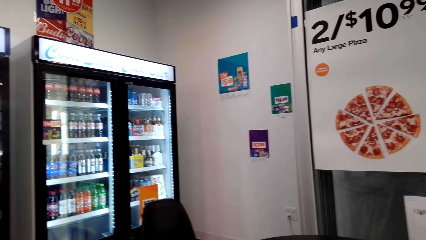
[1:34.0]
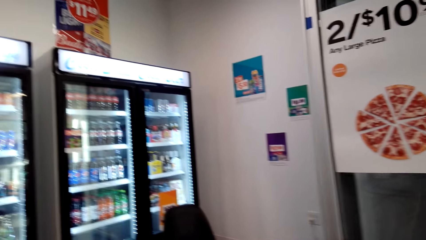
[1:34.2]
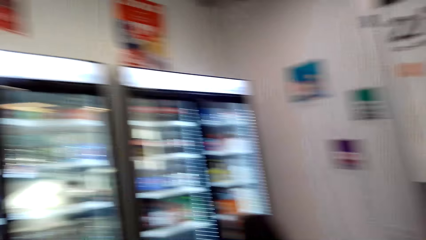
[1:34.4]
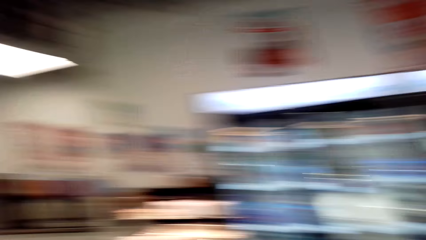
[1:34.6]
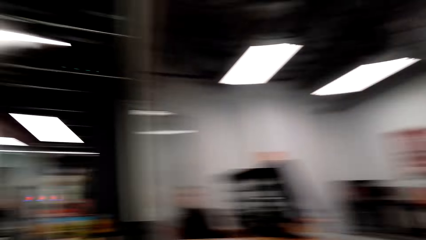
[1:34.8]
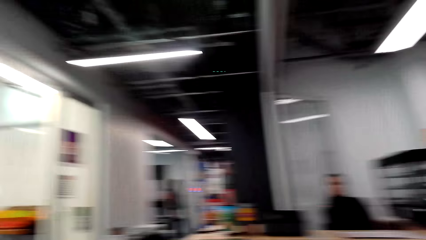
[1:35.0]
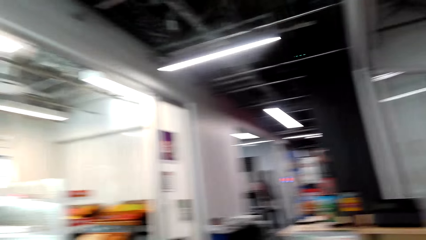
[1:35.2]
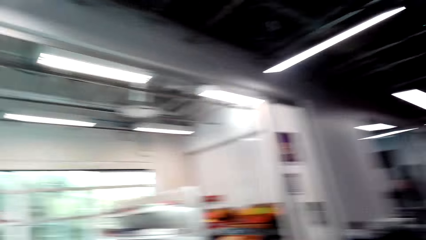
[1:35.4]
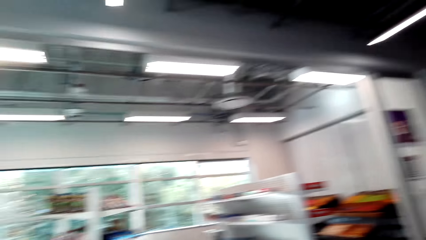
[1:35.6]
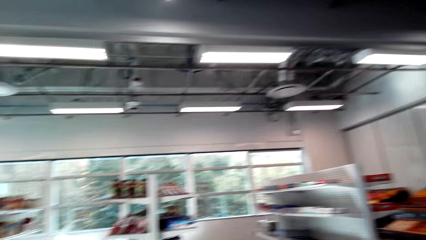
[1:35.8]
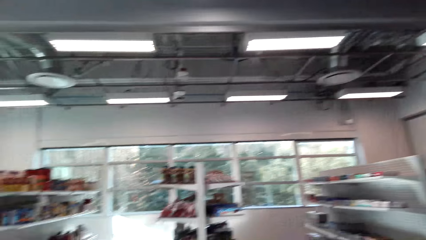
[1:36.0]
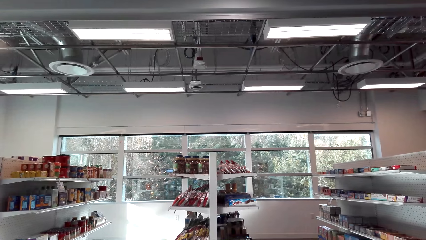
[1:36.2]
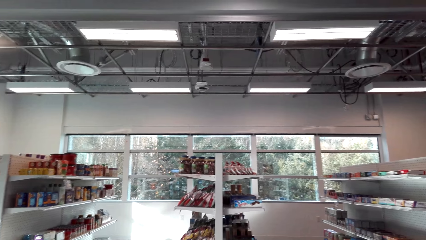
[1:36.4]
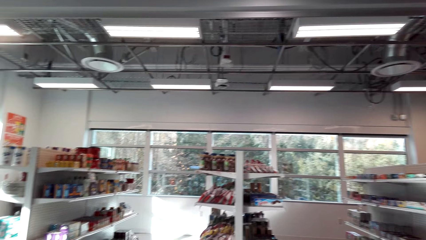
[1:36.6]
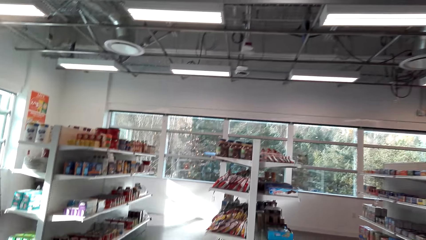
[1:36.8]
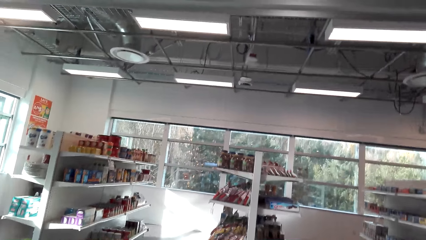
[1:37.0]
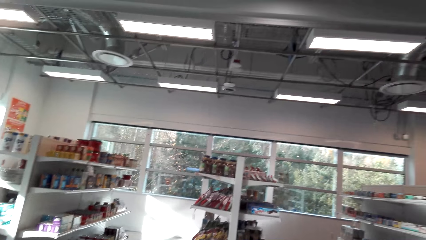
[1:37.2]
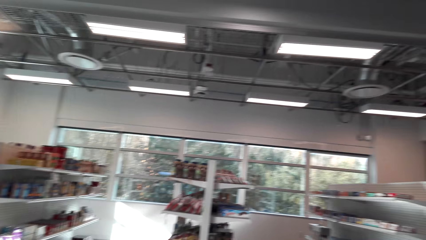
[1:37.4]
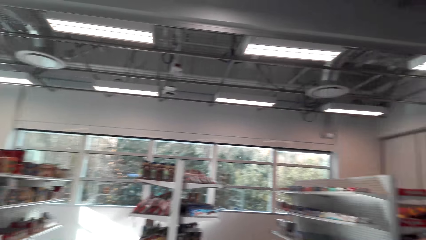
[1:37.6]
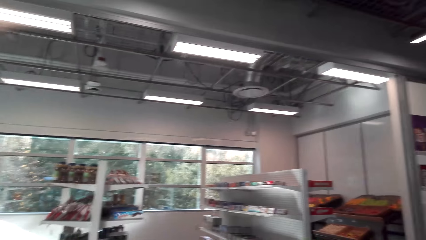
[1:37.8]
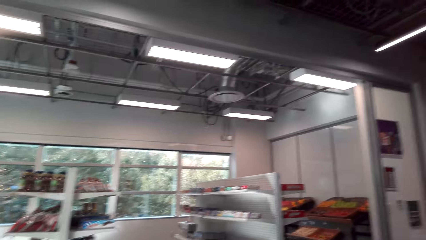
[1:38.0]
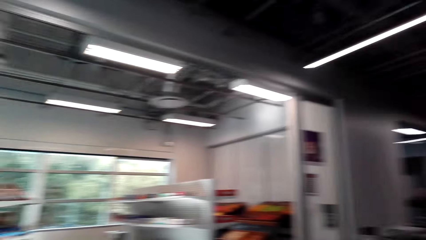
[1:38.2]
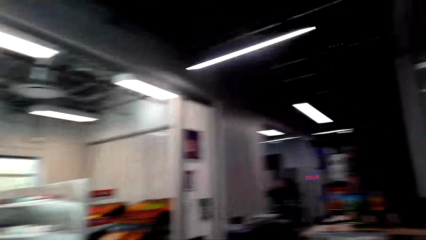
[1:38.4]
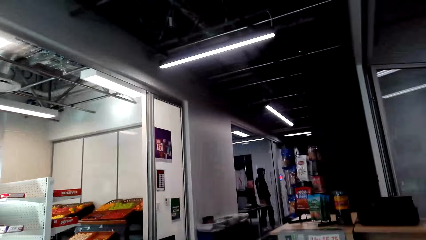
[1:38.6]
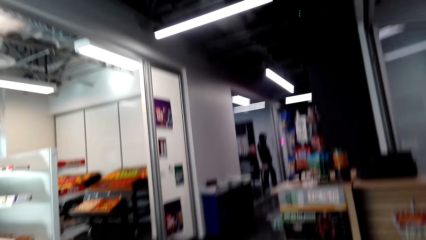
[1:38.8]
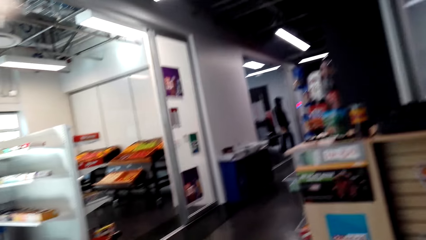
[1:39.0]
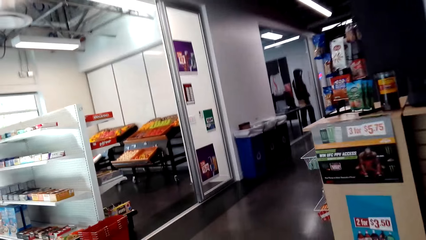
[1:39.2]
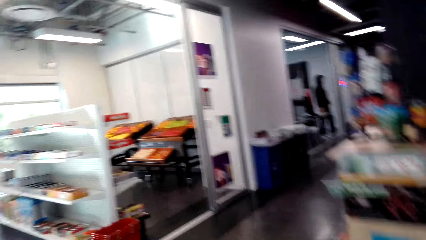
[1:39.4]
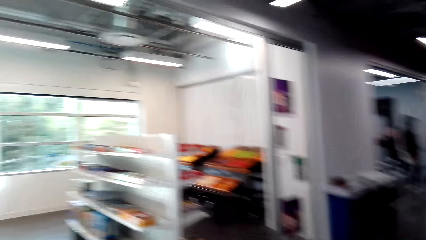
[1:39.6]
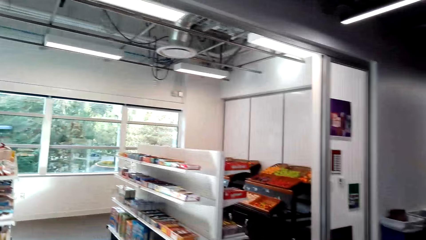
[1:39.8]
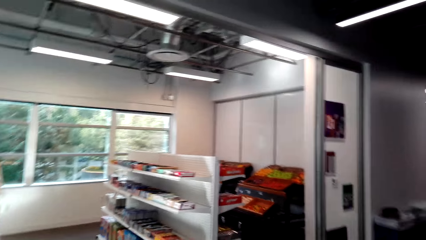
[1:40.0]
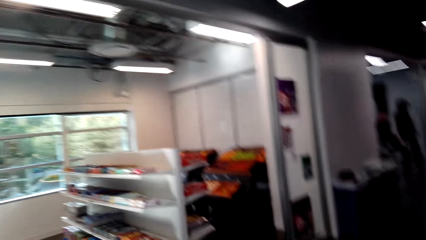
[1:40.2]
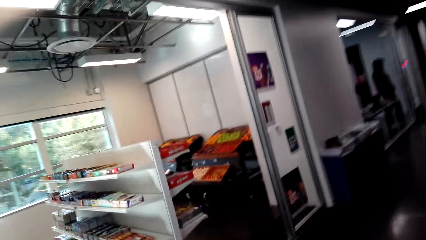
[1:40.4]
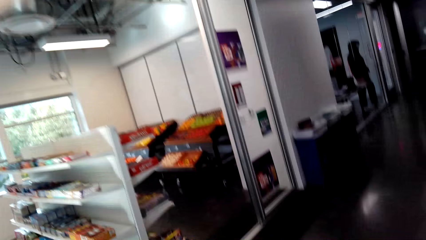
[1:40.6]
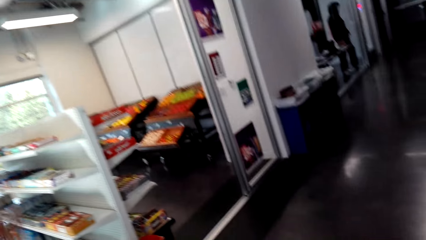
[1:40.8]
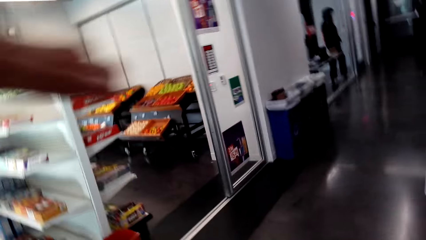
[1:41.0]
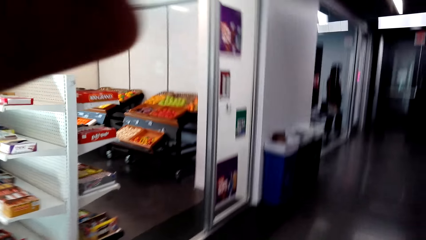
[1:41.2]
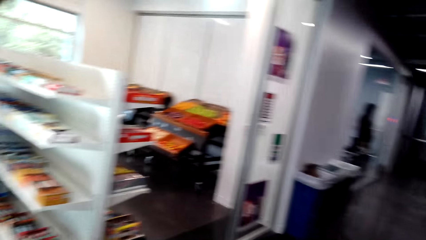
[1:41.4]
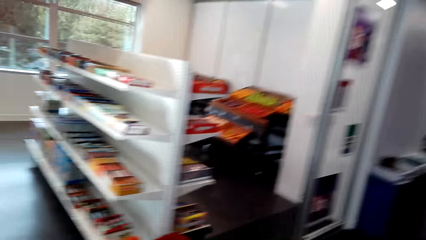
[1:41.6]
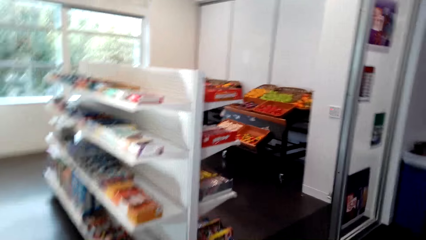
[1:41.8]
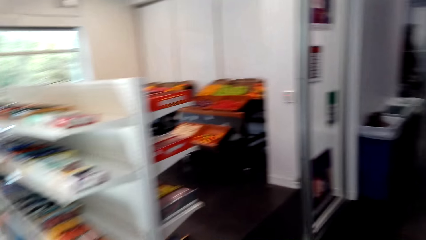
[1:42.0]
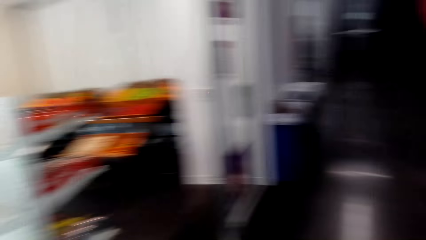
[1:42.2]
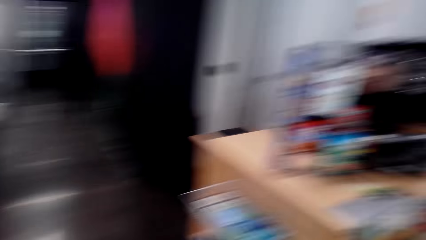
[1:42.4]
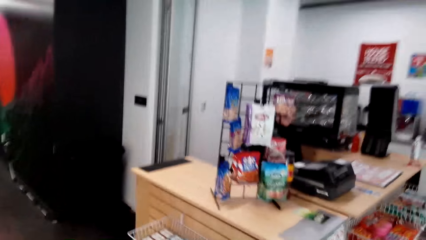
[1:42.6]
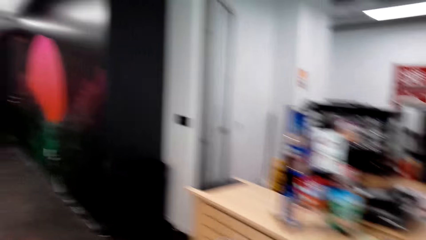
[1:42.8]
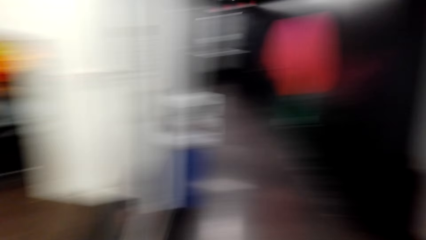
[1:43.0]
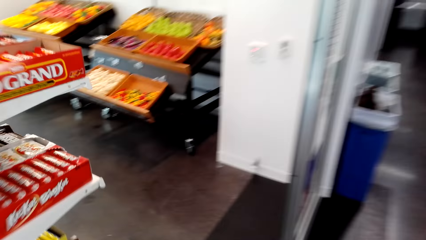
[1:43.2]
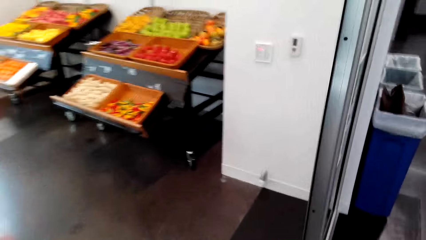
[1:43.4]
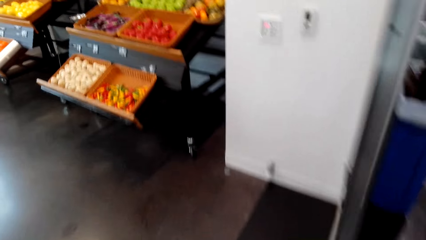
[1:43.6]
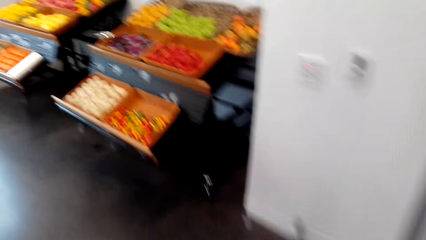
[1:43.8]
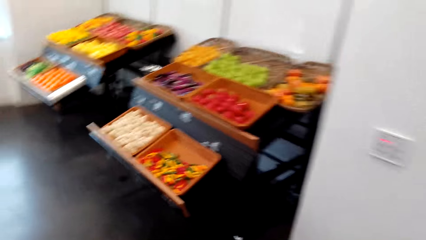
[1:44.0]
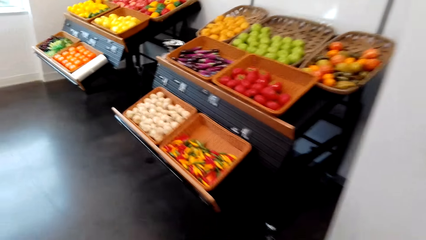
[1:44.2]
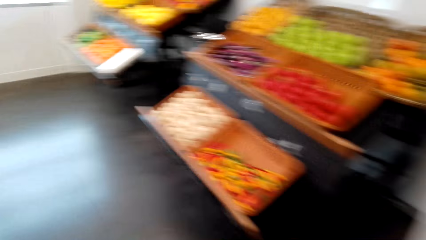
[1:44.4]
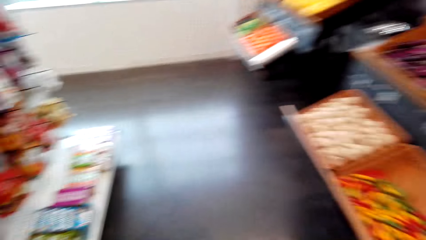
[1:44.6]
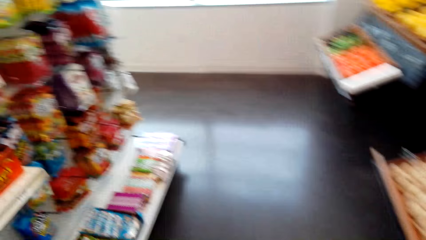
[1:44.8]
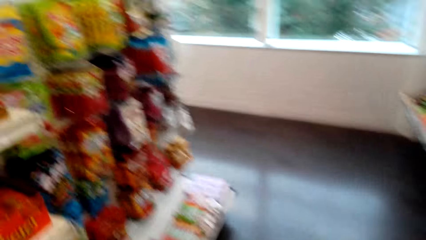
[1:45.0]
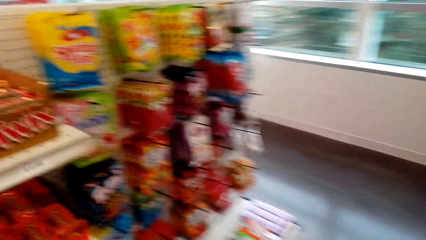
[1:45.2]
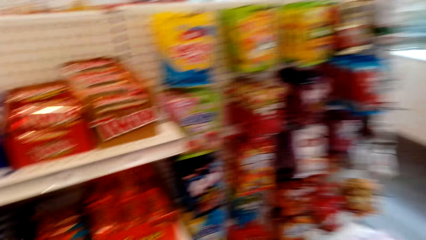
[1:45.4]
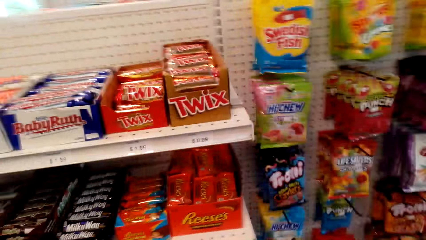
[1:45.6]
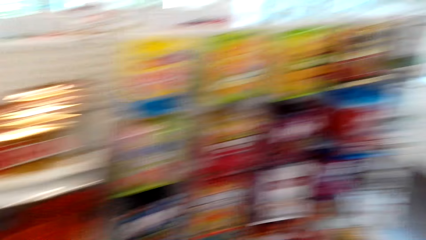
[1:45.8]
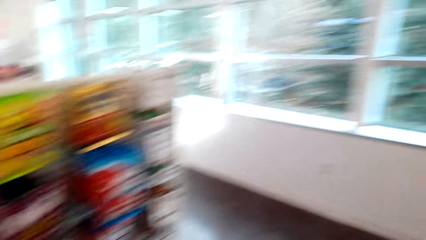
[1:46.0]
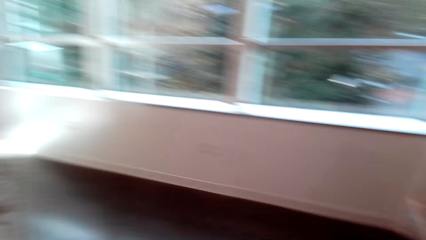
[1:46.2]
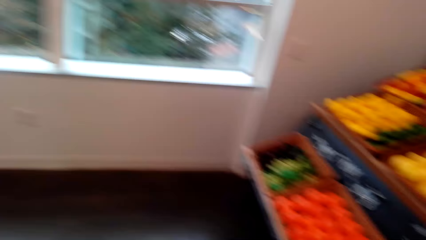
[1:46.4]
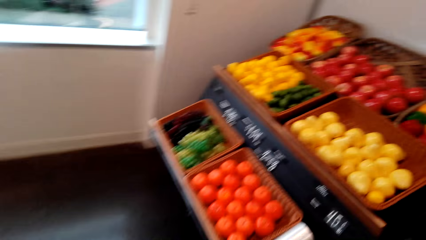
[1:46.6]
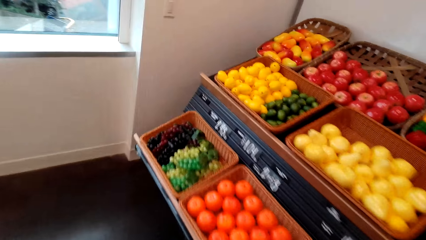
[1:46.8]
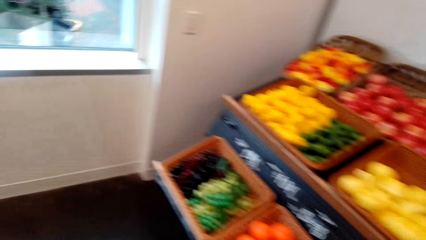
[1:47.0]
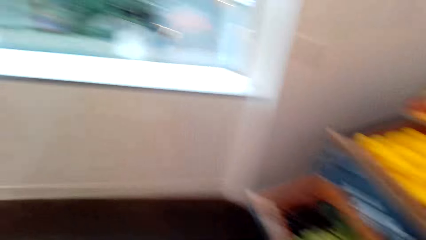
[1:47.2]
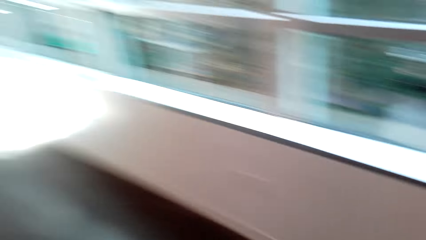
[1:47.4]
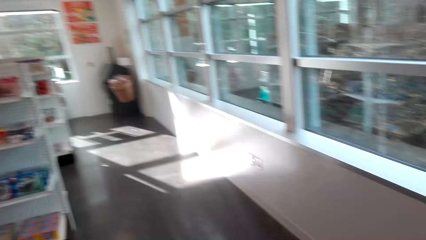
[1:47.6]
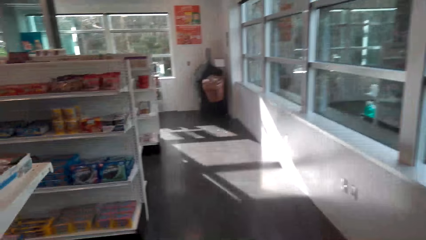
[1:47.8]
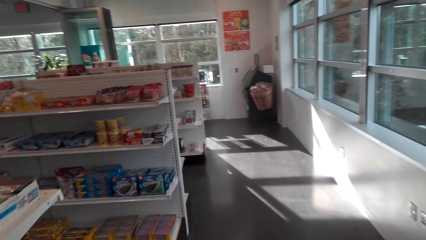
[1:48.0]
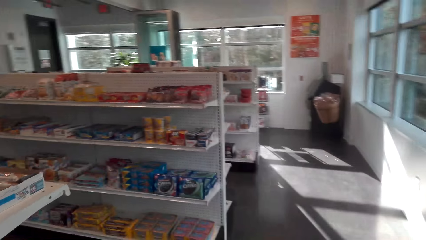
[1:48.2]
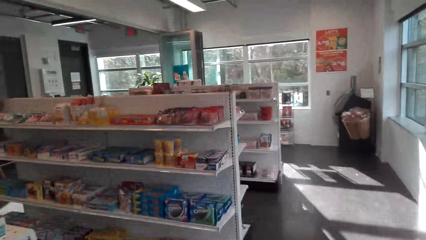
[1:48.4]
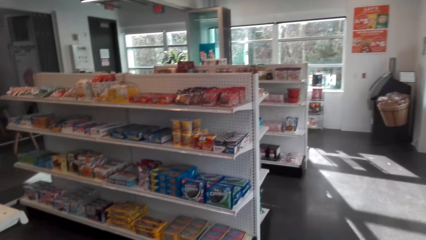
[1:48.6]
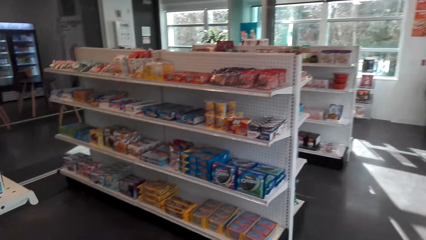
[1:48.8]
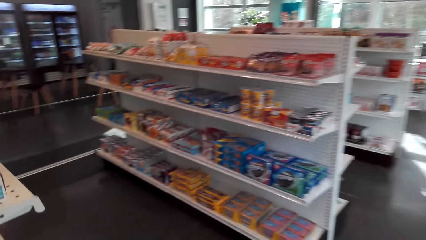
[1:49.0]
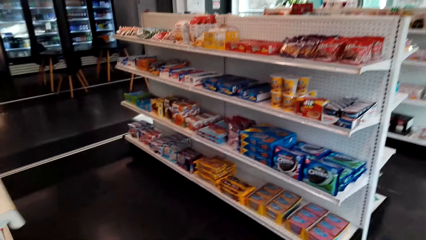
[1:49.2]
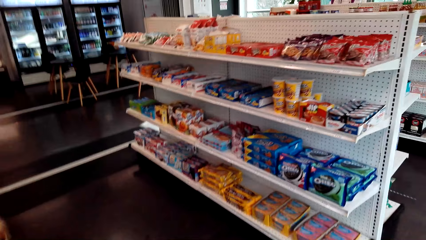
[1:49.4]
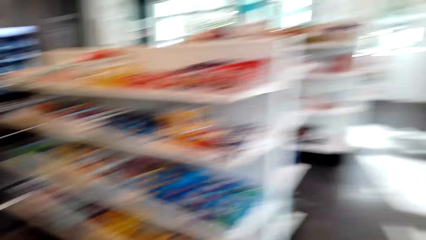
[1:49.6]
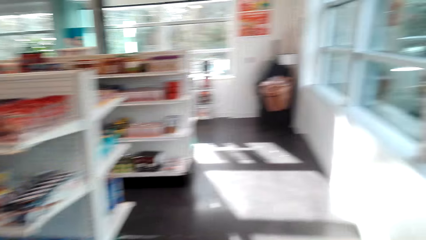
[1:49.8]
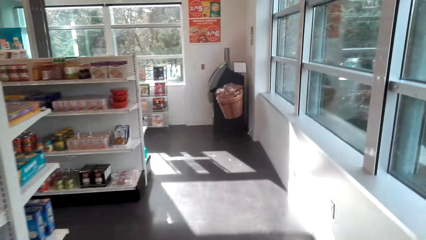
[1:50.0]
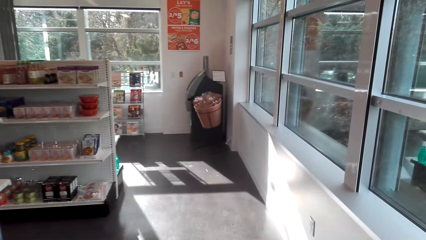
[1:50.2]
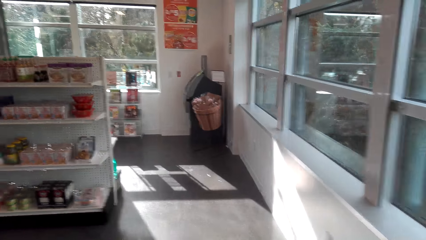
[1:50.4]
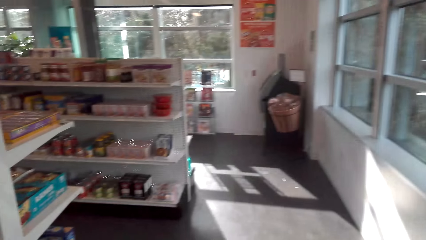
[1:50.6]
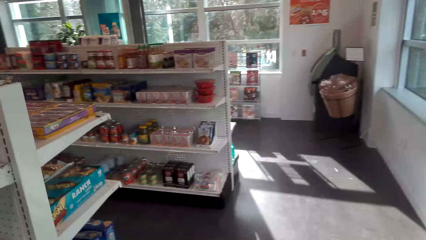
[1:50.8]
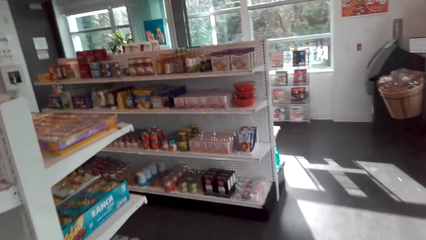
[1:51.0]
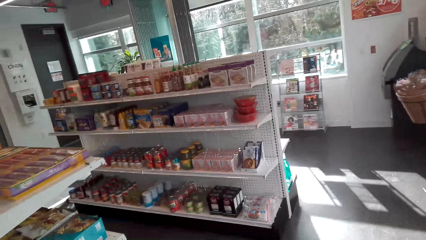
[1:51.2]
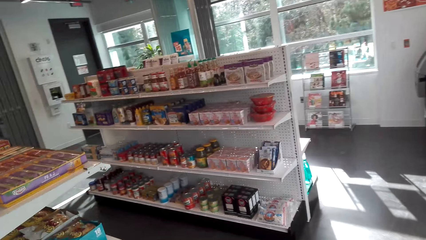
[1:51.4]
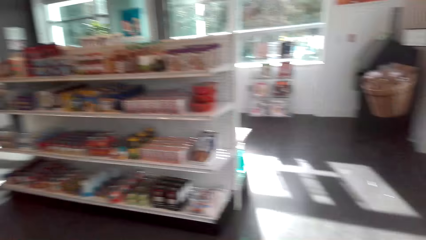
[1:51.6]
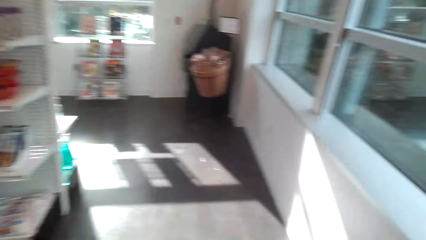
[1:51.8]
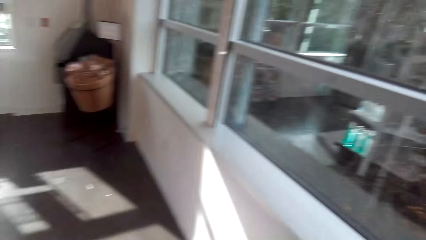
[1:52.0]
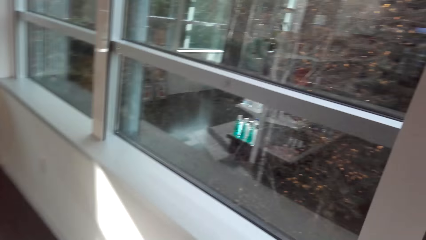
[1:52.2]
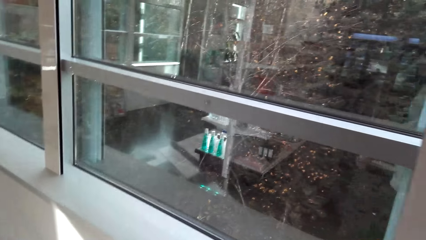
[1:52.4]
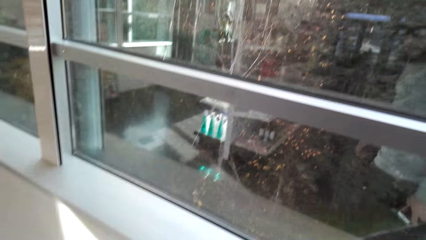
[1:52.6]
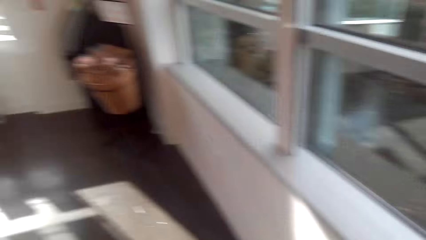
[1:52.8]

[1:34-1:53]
The camera wearer stares at the room. They walk across the store. They move in the mall.
